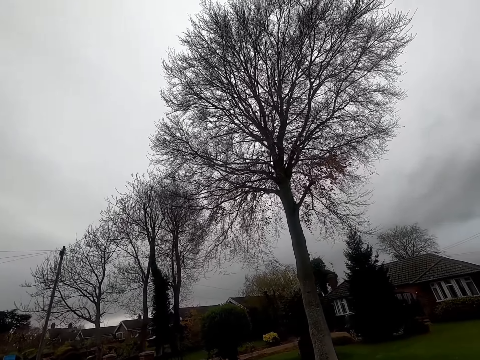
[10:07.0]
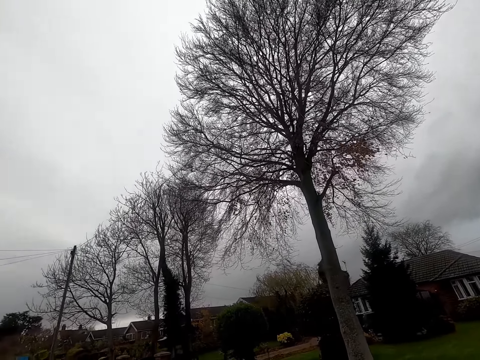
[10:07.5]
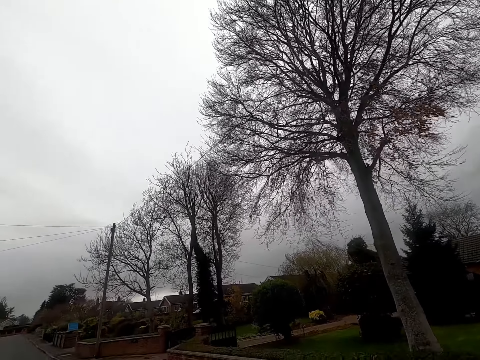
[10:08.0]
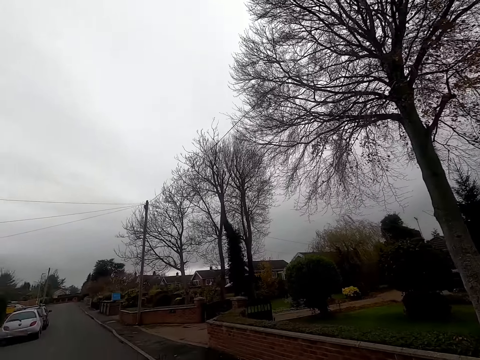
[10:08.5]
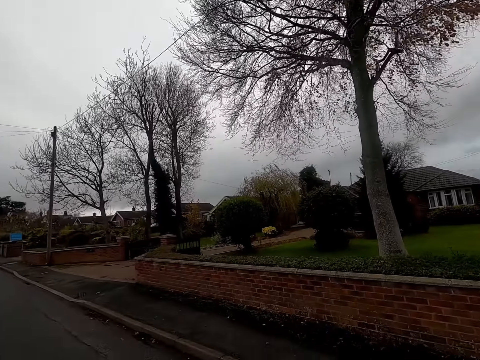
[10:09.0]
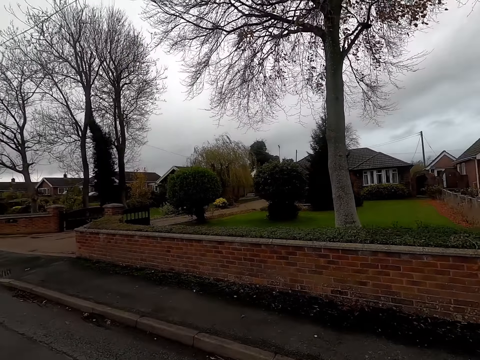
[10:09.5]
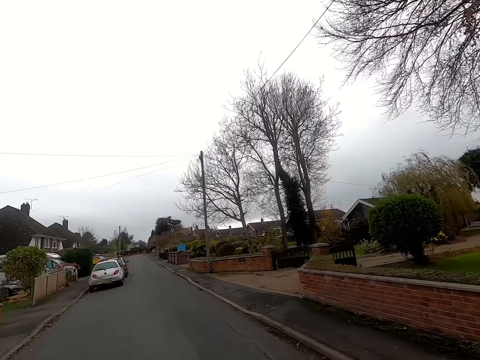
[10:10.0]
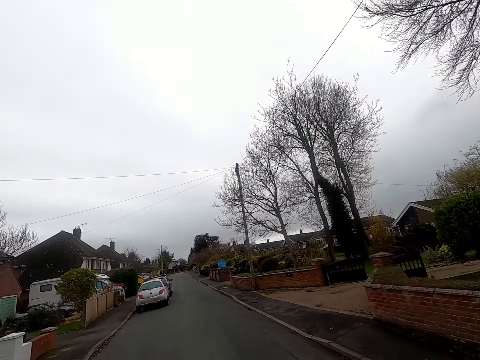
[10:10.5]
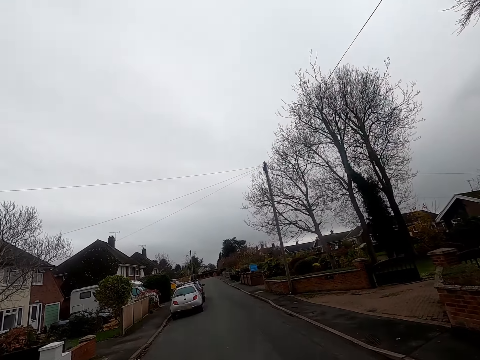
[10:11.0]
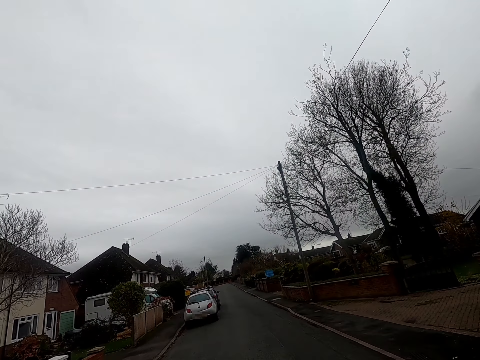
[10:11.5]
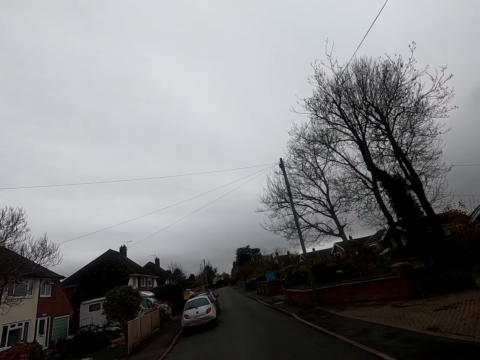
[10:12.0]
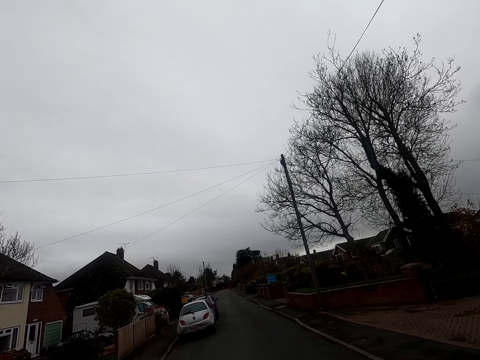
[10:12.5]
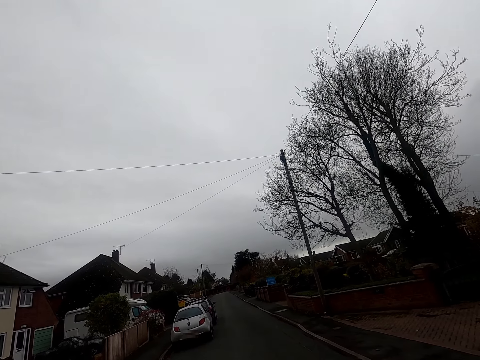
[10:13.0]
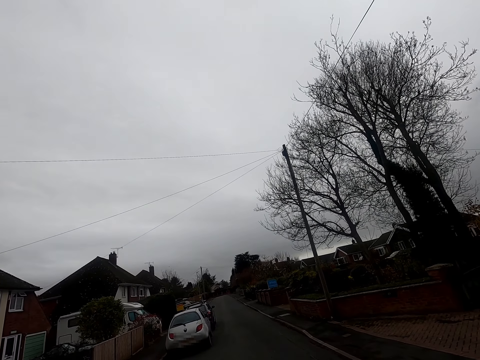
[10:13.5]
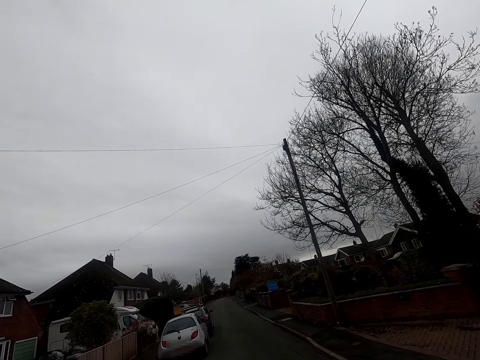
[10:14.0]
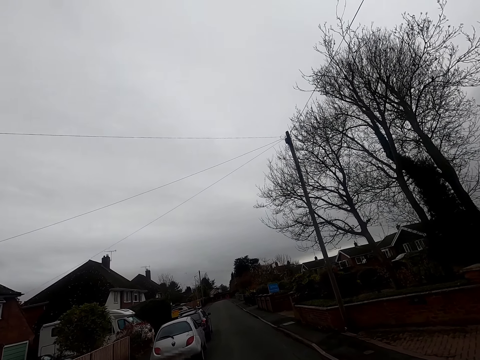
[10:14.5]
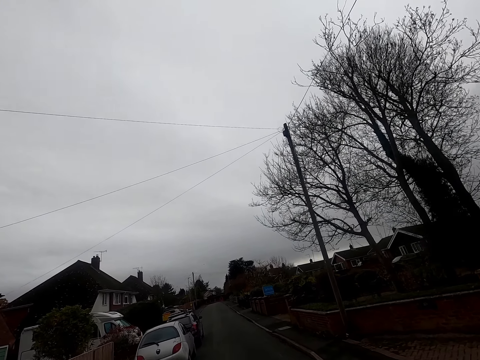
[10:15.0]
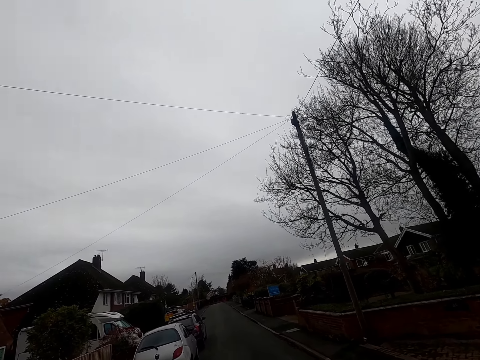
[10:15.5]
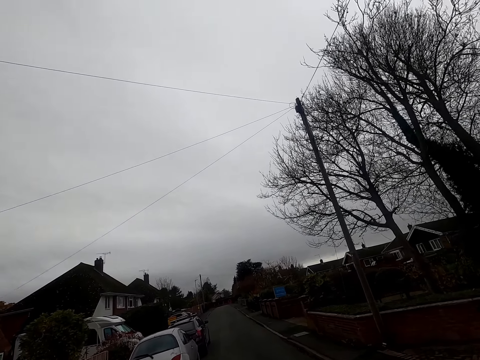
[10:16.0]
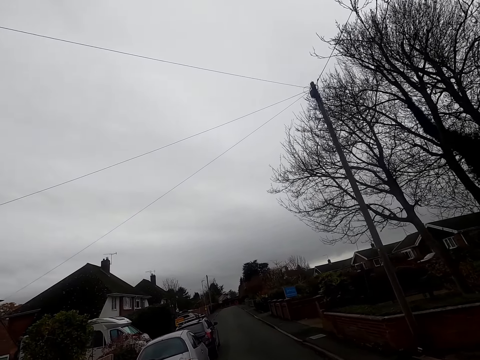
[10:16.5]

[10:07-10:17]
The camera wearer walks on a road. They walk.

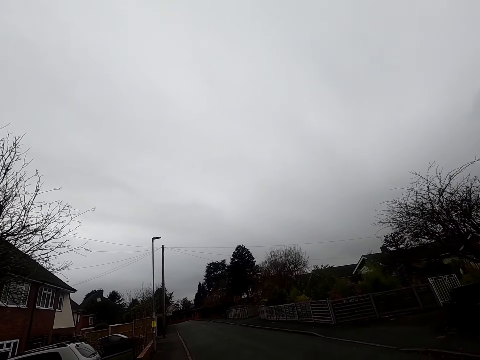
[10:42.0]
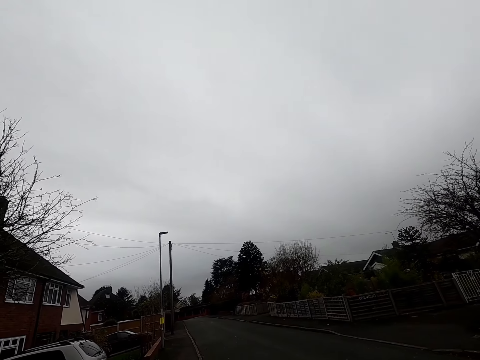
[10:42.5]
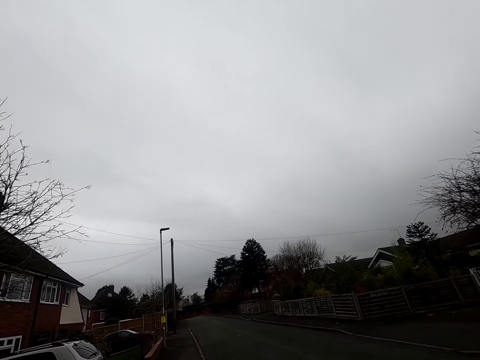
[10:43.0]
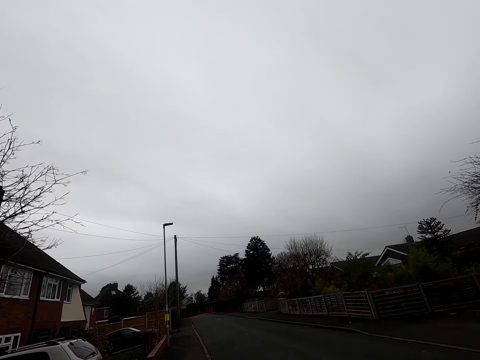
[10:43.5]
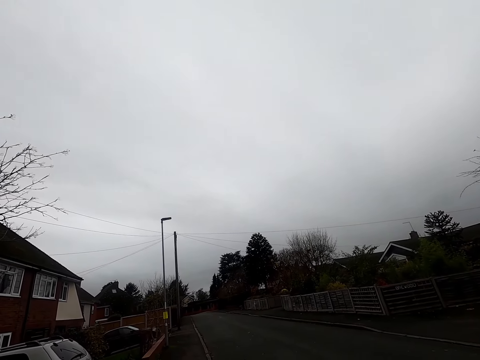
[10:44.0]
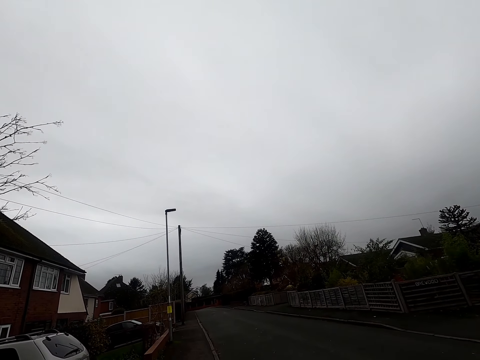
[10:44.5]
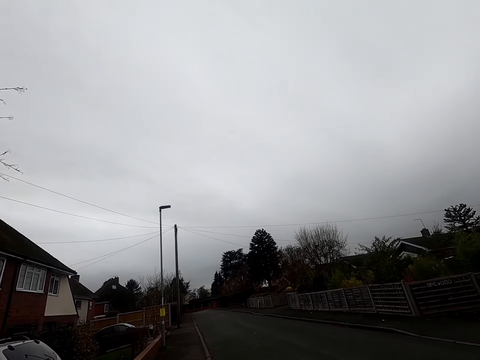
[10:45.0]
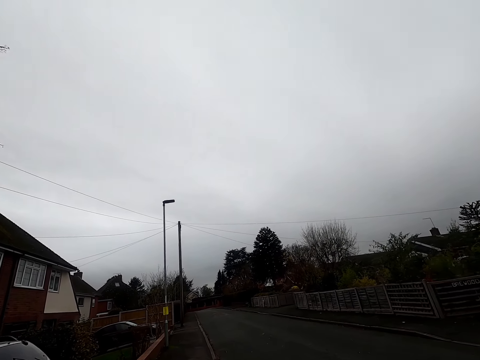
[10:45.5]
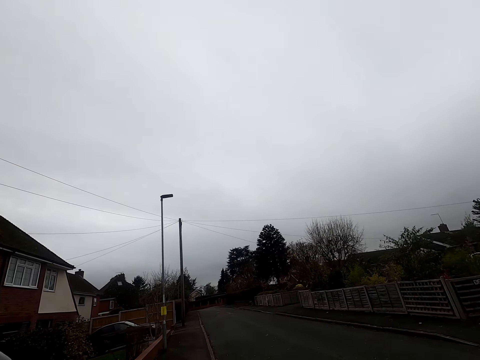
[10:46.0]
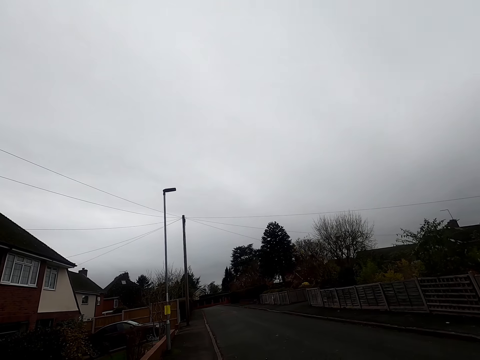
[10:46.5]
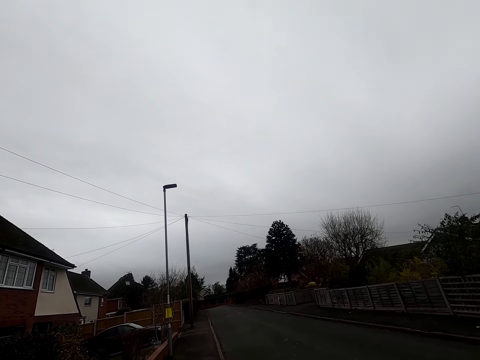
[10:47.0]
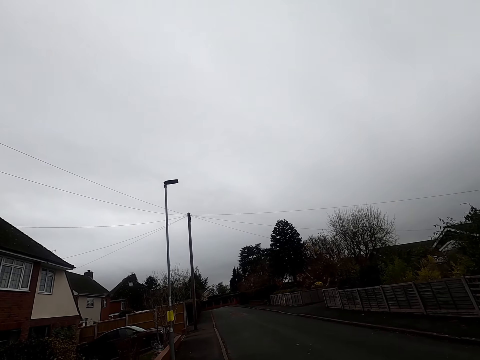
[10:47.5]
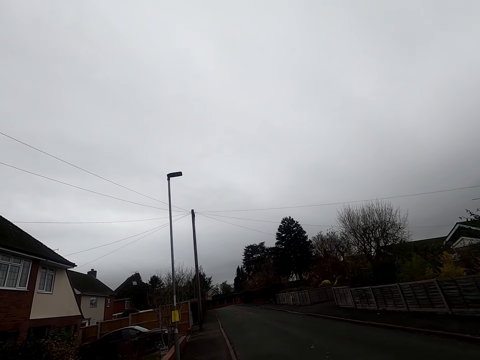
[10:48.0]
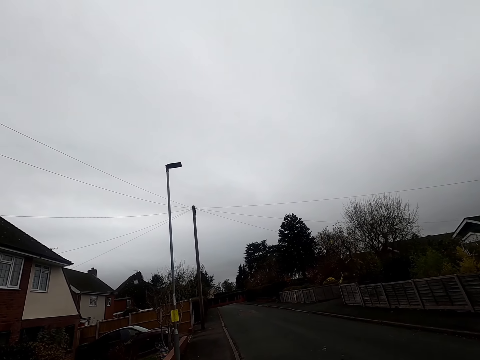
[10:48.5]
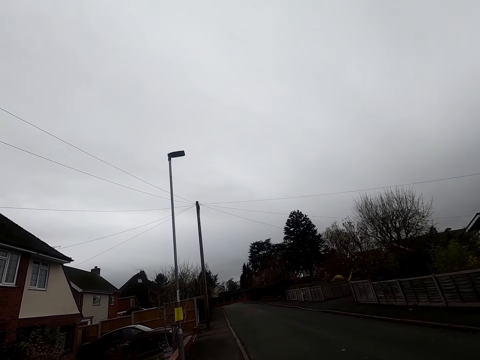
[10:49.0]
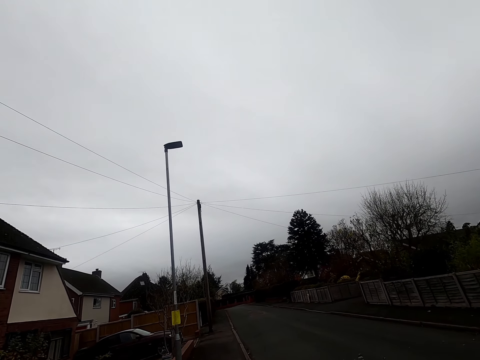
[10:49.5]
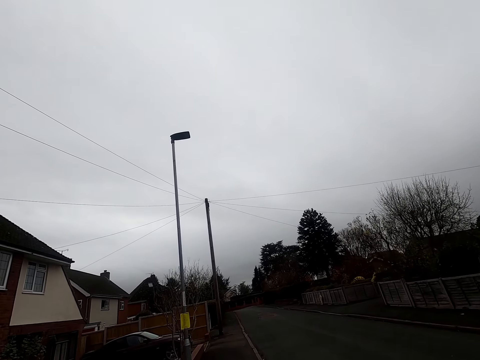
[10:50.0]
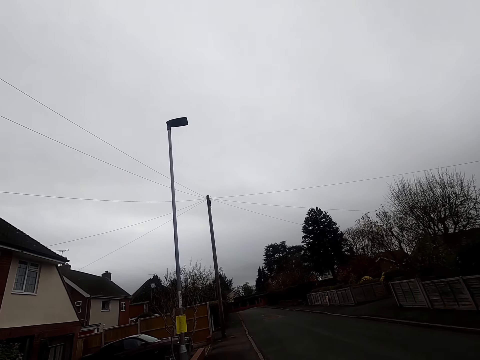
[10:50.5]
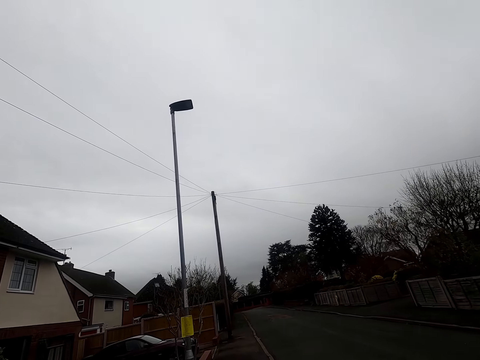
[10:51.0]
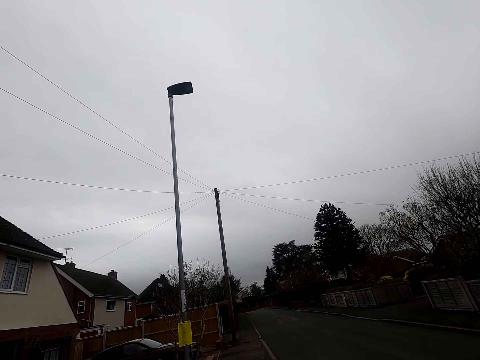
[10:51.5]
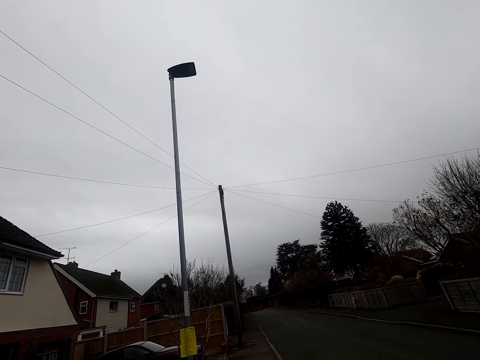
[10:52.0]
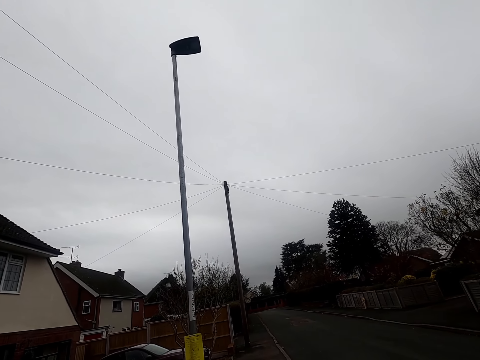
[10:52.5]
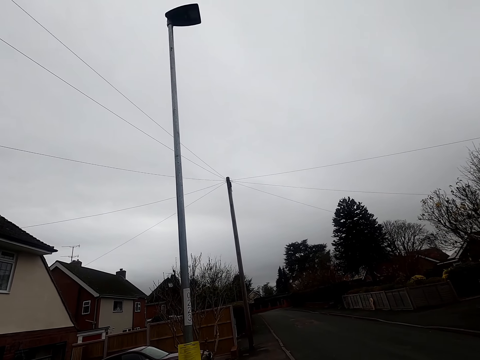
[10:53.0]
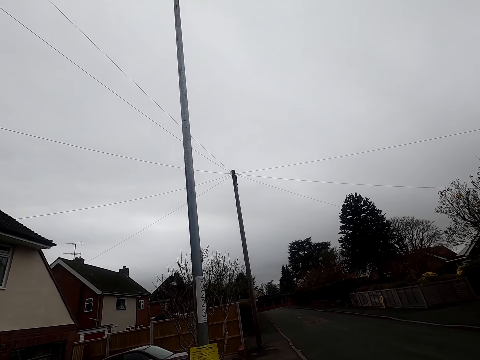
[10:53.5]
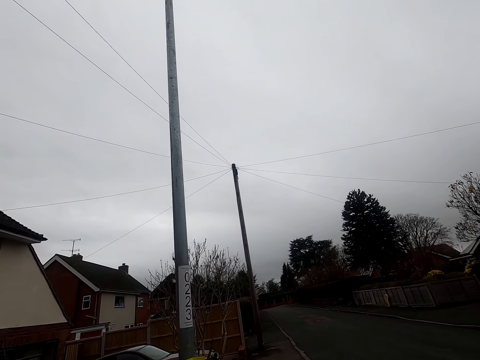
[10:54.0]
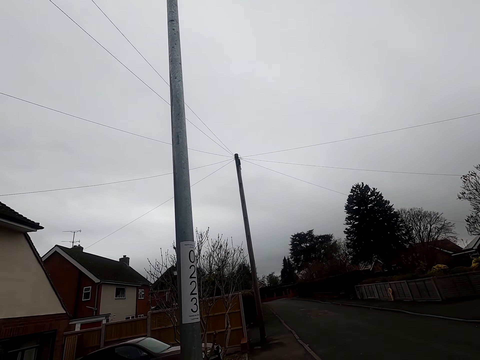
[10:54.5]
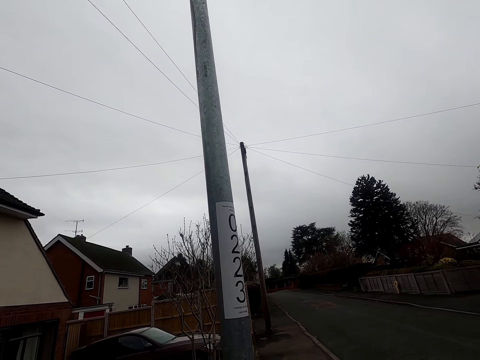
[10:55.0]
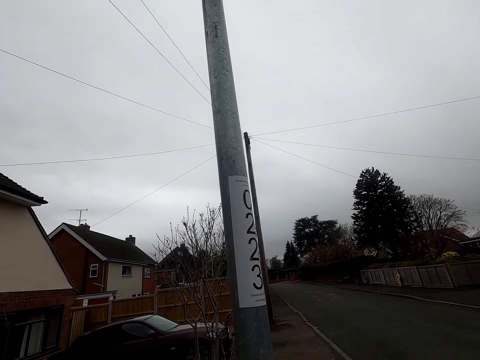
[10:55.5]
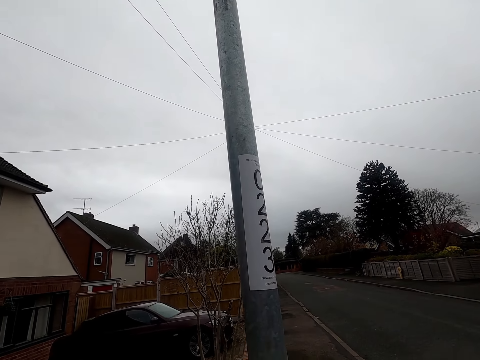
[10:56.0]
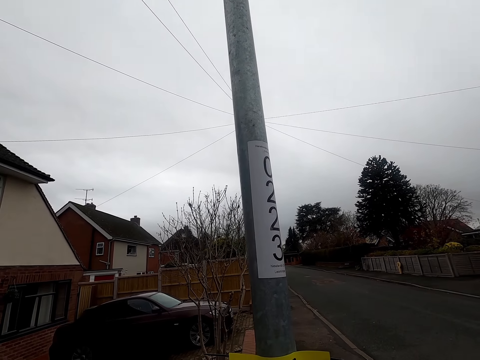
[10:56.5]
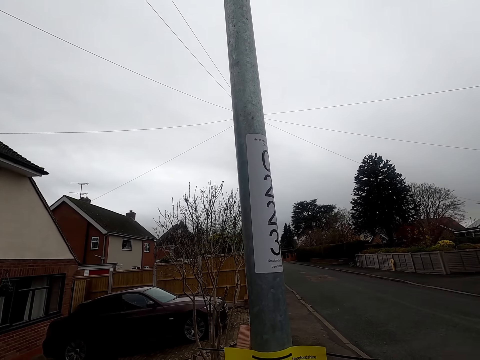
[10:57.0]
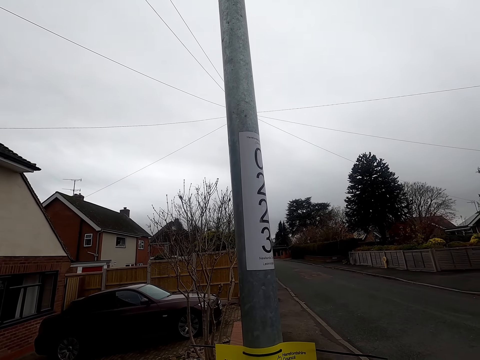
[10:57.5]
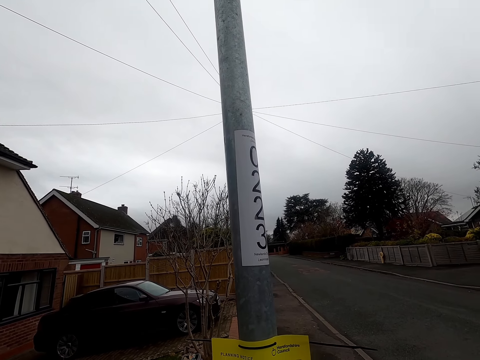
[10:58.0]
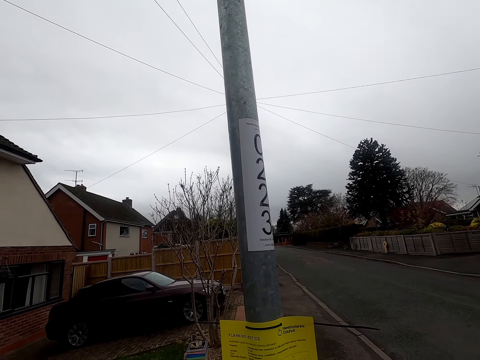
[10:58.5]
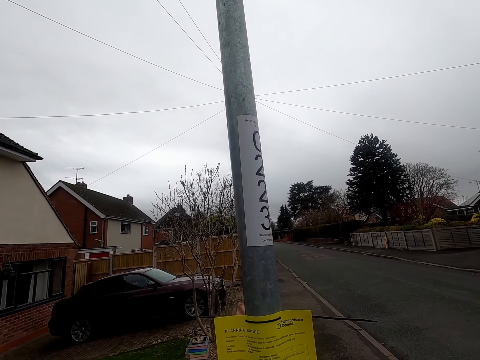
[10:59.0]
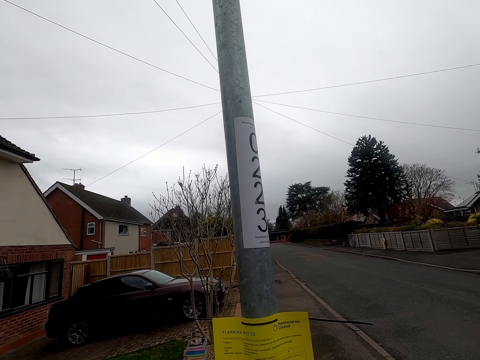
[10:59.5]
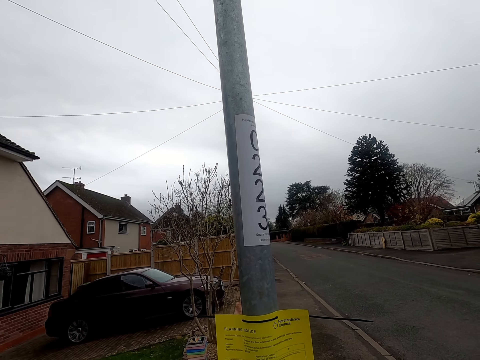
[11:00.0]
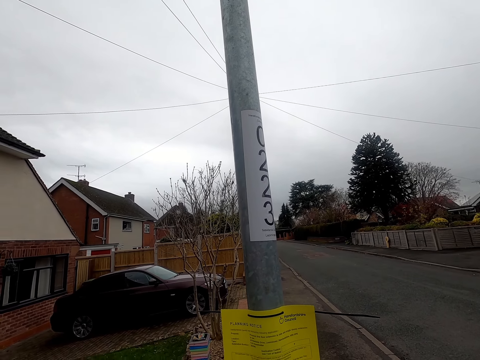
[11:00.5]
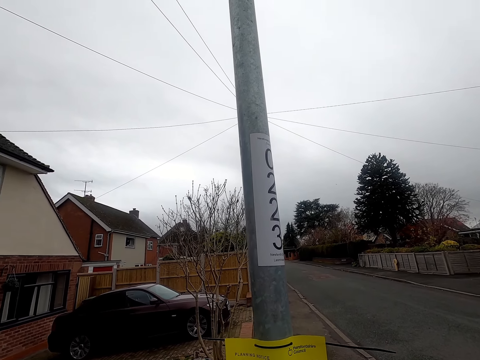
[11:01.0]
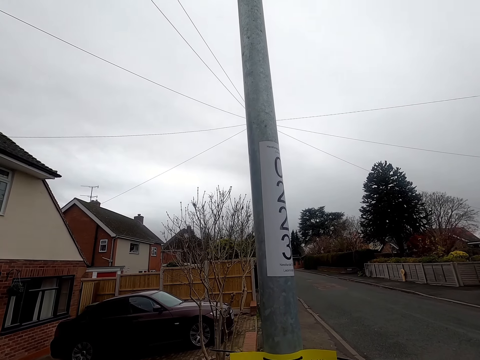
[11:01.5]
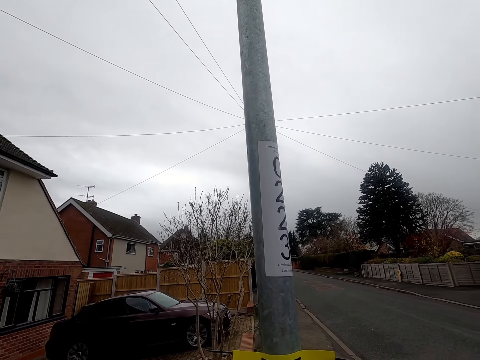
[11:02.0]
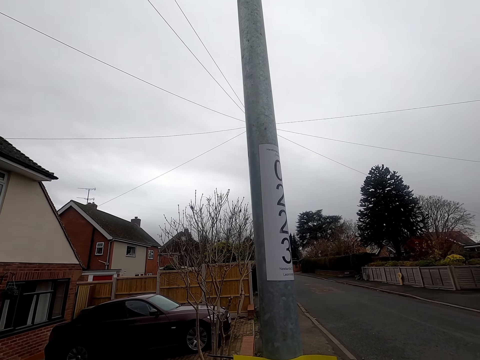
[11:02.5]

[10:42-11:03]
The camera wearer walks. They stop in front of a pole. They read posters.
